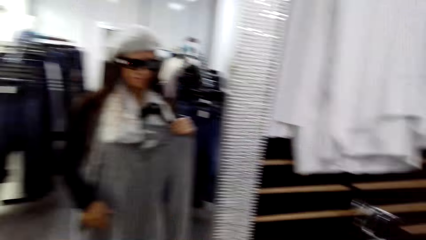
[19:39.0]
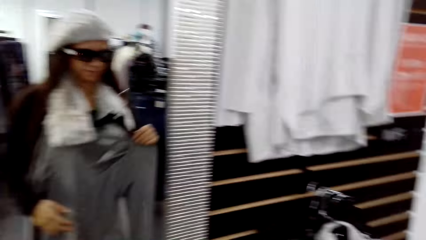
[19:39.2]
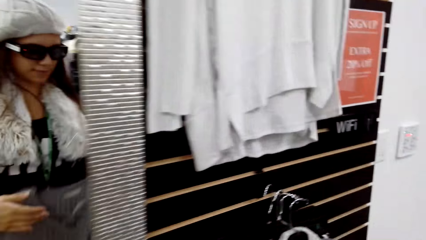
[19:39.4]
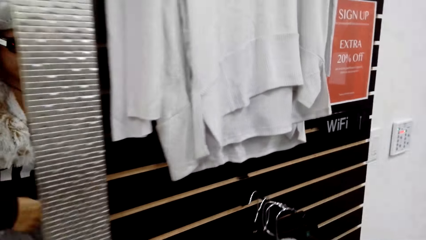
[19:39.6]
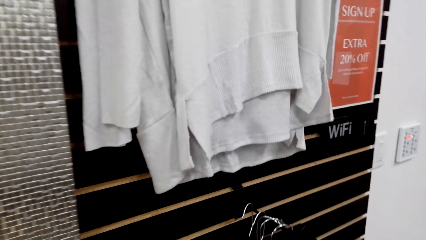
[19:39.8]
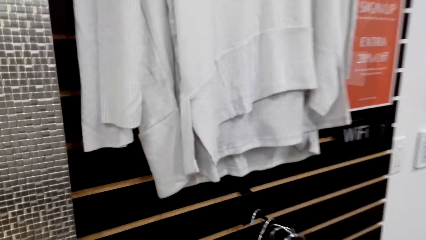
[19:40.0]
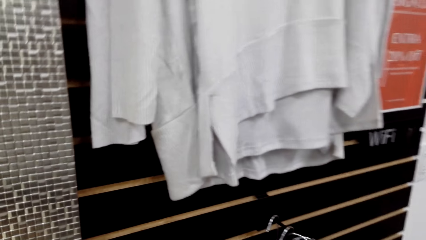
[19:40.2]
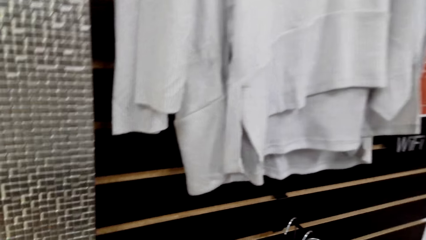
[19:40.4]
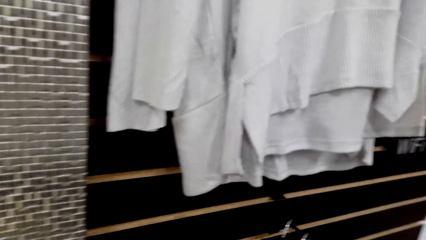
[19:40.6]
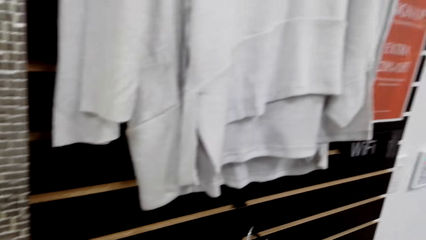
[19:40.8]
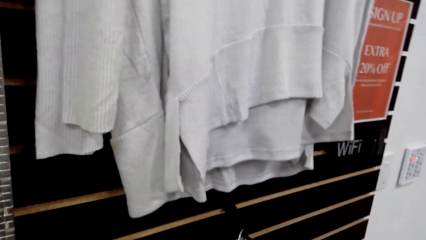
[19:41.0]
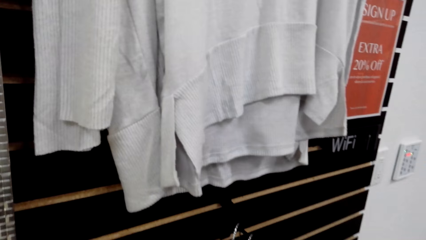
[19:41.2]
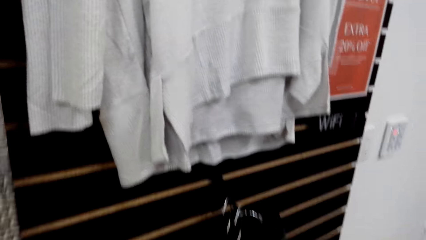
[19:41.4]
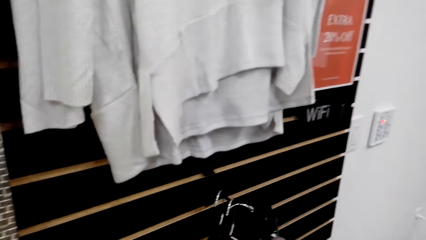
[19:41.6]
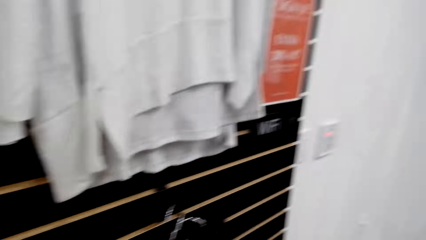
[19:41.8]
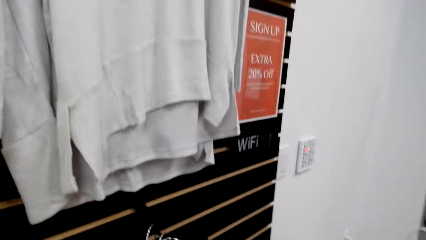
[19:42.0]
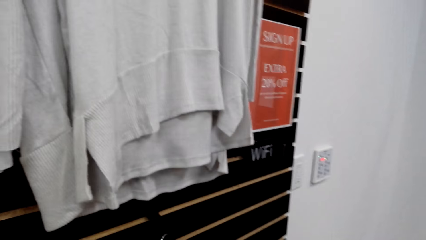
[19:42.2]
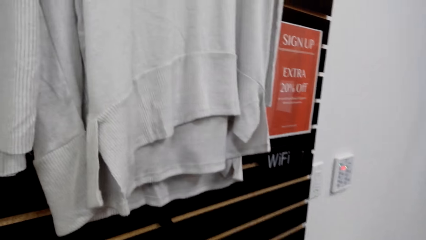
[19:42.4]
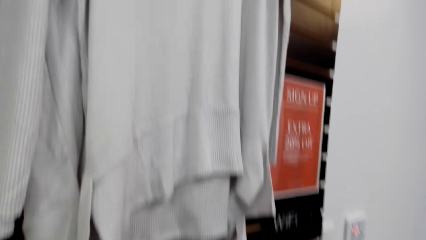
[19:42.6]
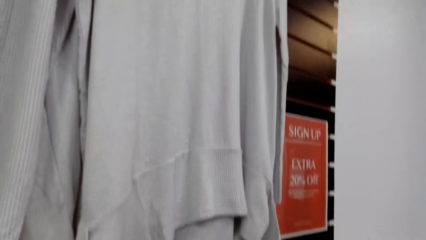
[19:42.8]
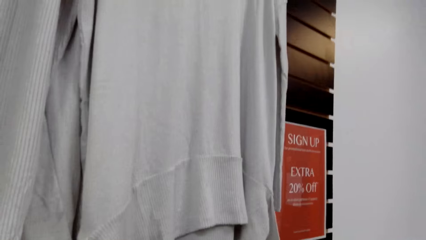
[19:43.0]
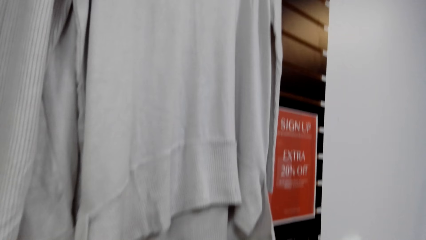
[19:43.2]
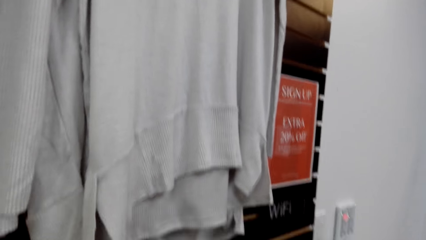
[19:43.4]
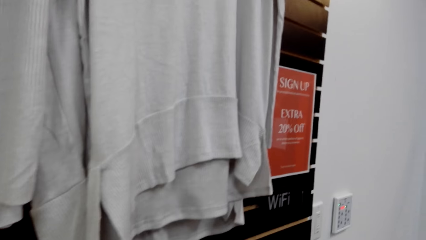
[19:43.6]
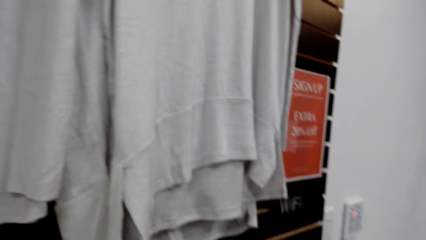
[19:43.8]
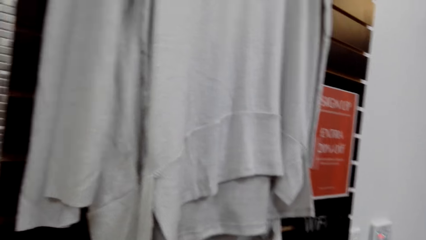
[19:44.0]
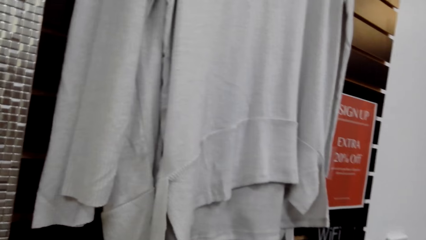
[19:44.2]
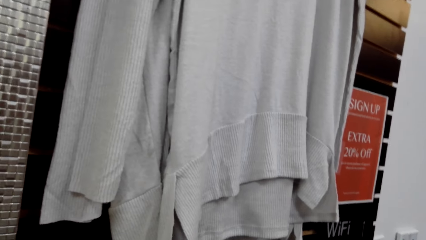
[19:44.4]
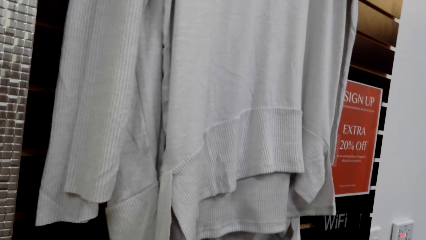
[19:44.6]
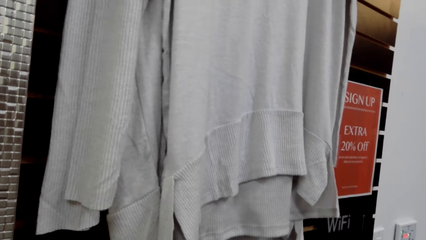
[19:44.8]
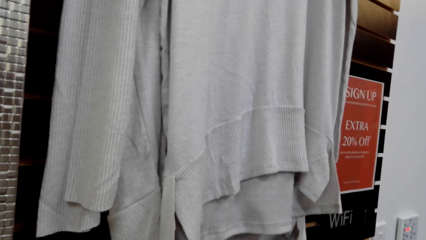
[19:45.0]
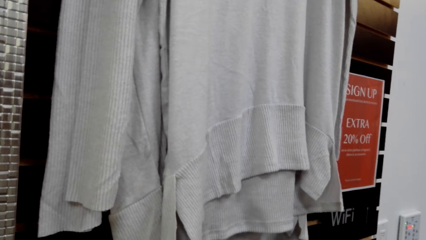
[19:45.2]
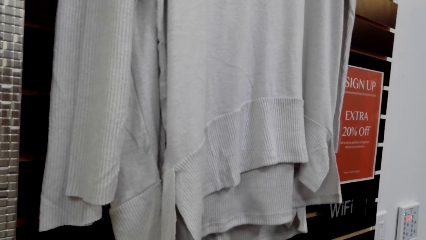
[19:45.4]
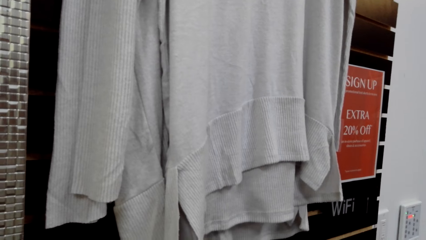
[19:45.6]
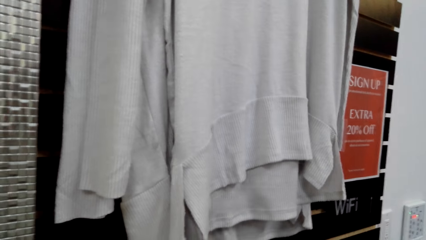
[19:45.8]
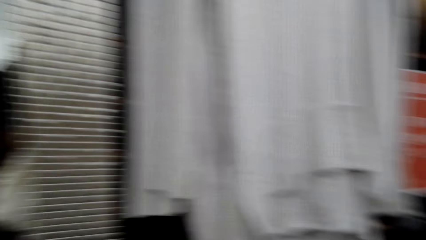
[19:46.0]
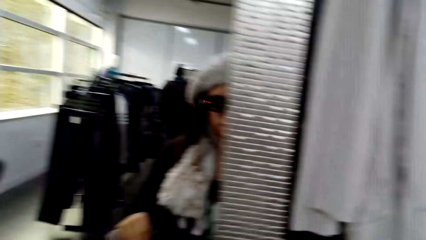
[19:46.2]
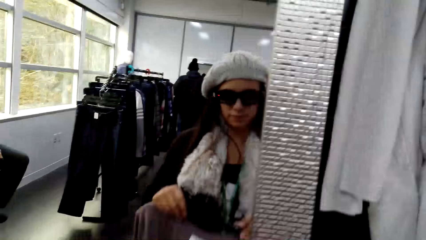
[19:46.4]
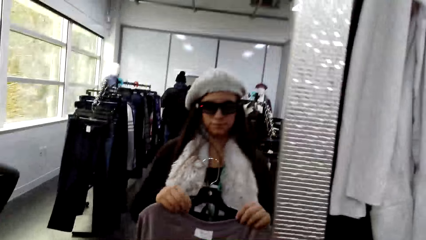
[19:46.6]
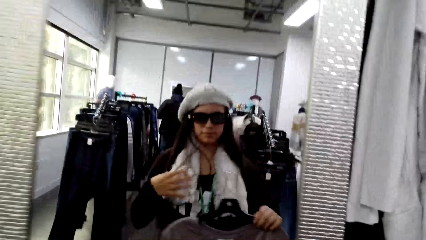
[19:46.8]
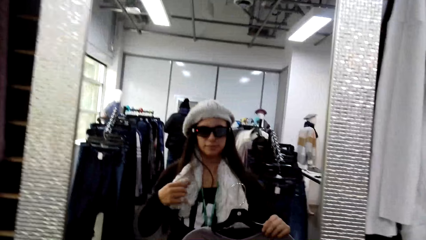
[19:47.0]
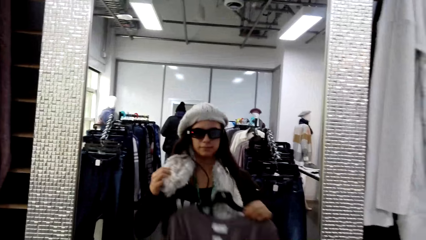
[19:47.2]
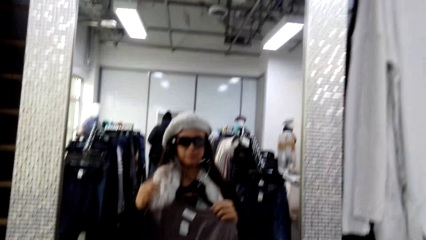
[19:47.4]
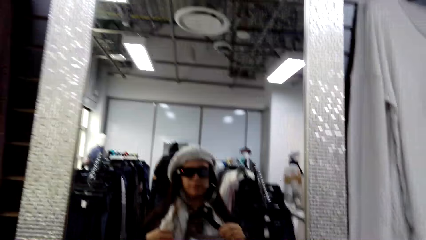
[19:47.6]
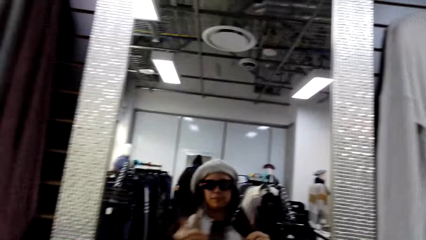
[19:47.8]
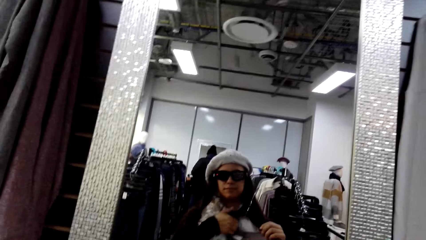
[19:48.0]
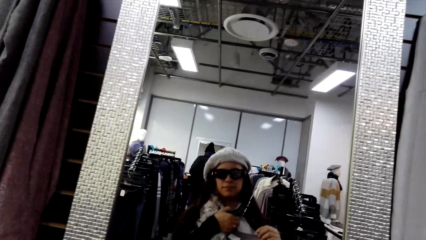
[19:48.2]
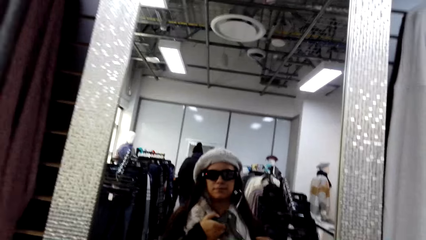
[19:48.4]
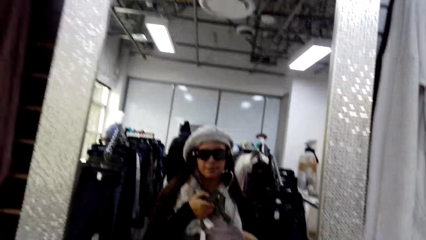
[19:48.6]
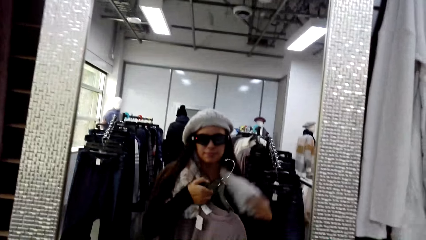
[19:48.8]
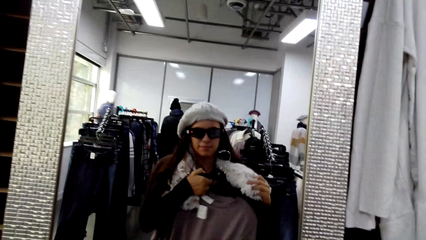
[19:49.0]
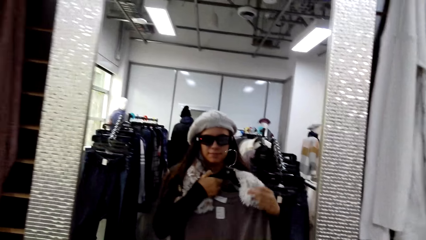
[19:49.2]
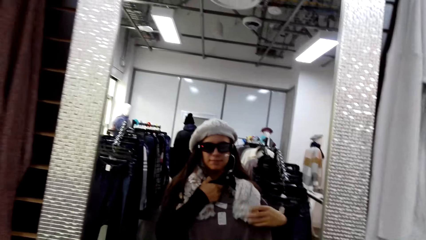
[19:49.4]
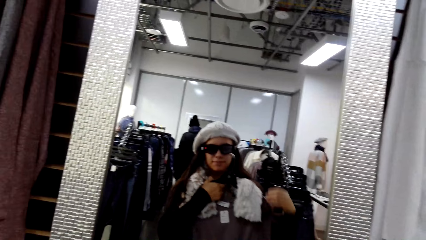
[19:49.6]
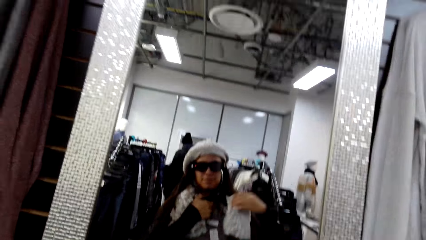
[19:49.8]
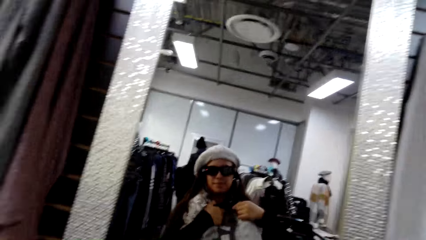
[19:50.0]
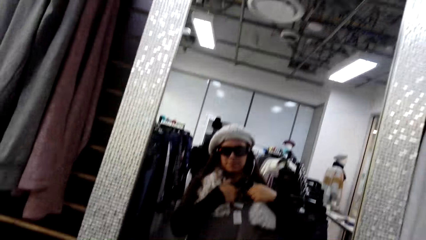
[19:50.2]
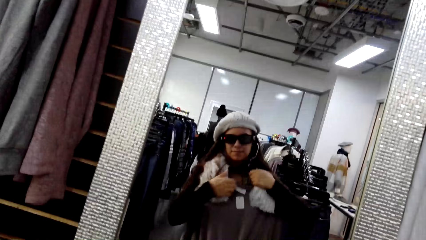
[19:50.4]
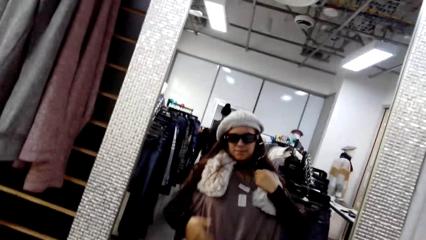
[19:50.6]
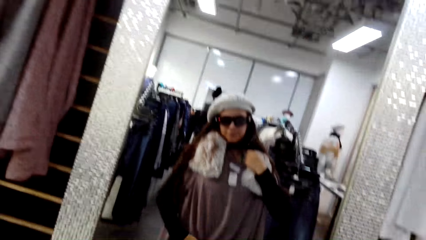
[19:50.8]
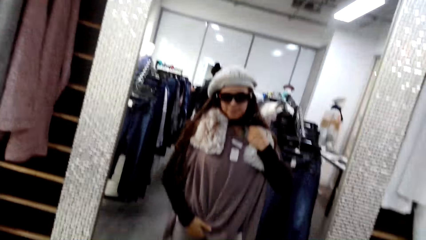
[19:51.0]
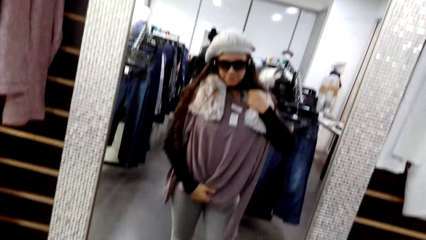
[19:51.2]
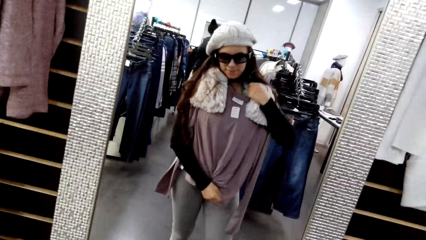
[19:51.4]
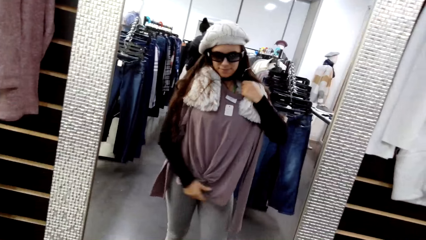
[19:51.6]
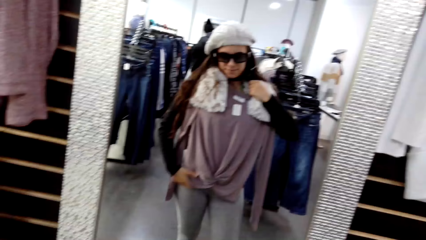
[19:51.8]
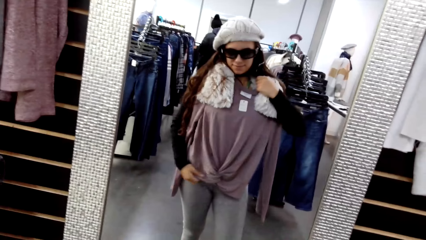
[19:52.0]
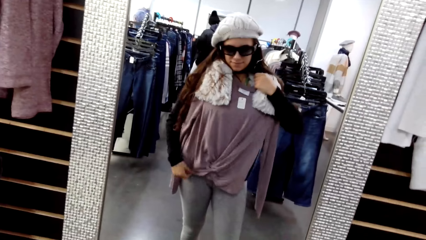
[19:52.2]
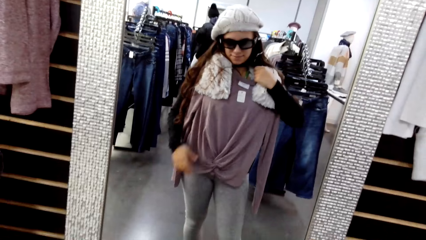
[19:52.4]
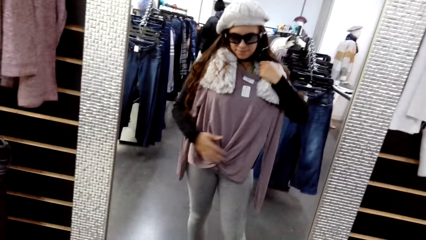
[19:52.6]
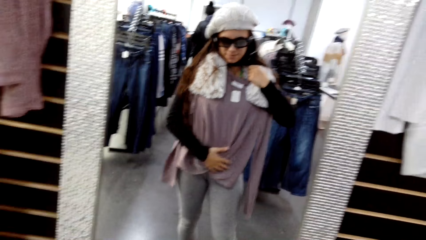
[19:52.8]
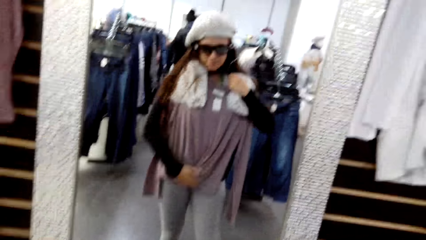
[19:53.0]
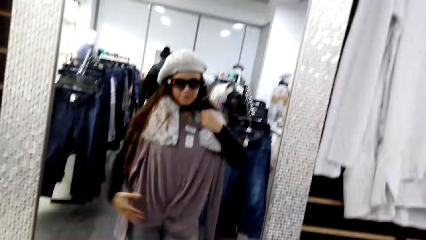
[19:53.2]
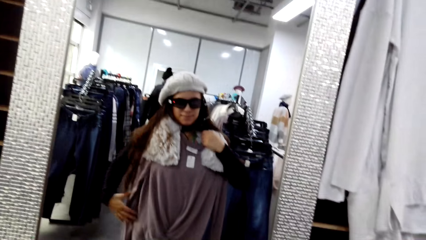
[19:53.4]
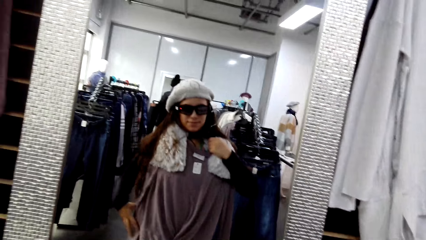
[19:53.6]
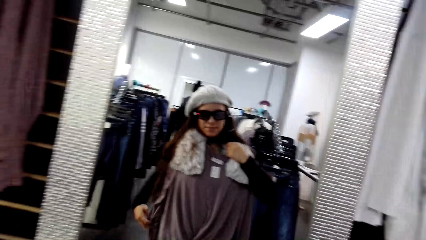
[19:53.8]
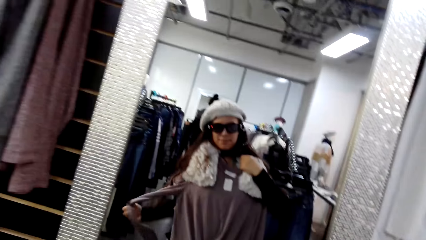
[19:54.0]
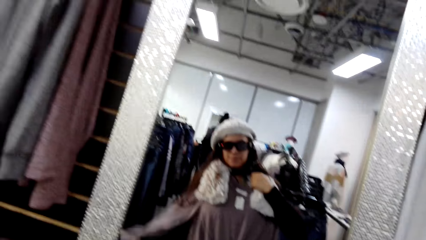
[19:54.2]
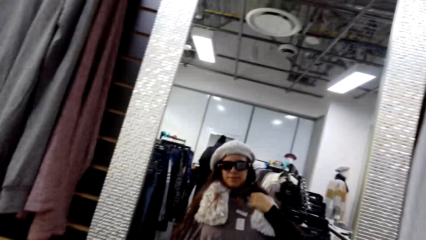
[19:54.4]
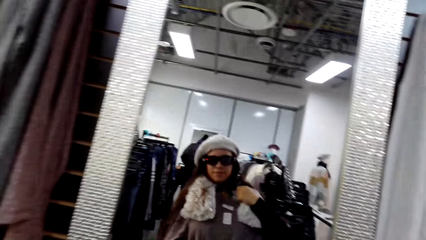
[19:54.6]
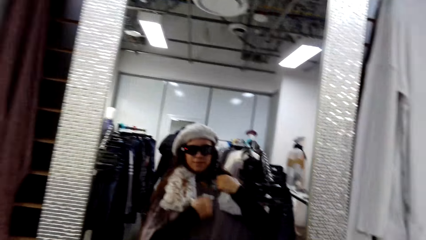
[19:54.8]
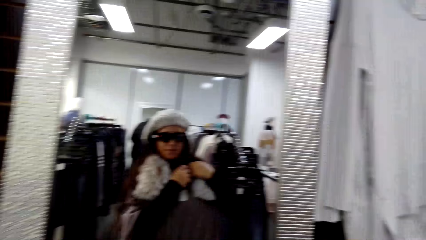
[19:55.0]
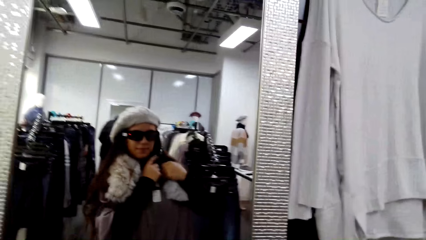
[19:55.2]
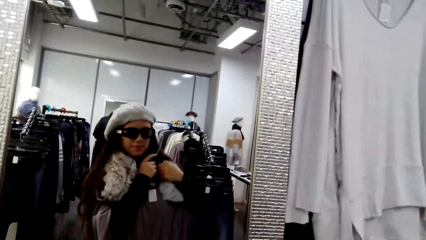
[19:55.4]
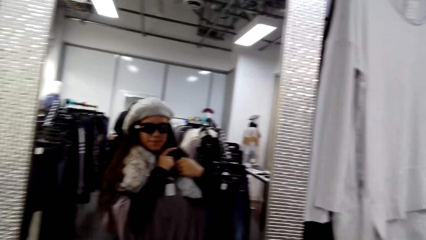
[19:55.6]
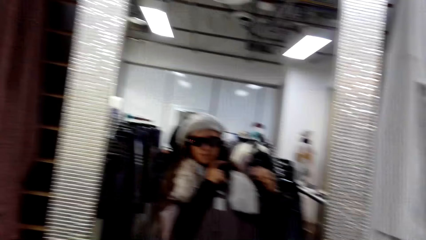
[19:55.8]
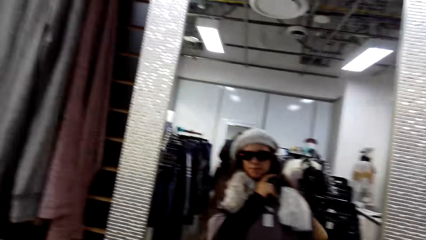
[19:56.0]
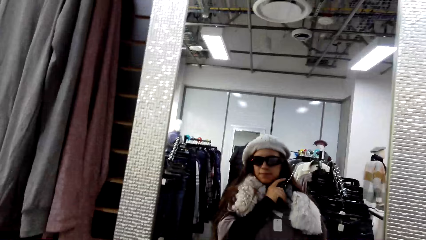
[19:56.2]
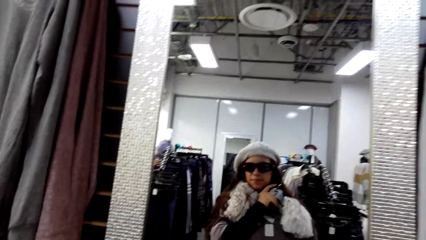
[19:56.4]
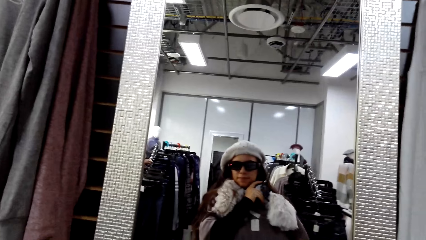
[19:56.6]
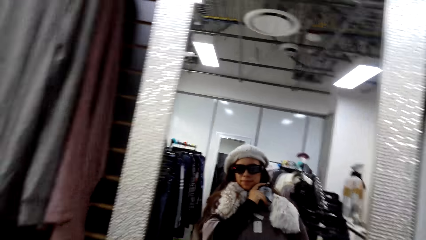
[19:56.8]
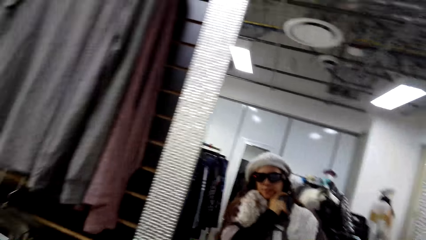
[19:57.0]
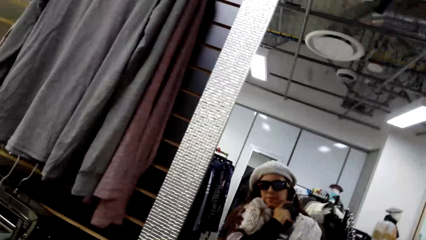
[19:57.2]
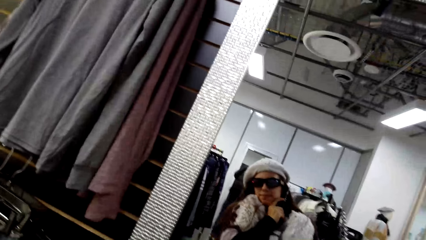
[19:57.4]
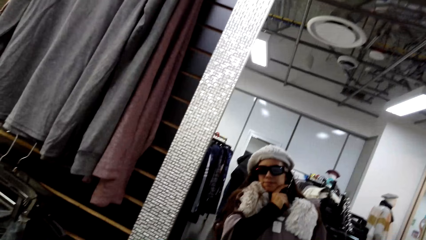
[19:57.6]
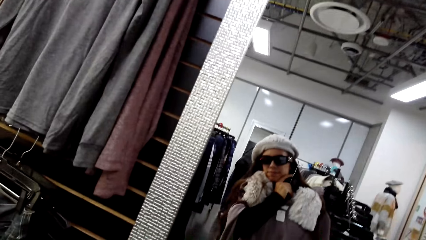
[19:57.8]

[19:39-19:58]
The camera wearer looks around the shop. They hold a top t-shirt. They fit the sweater. They look at the t-shirt from the mirror.
